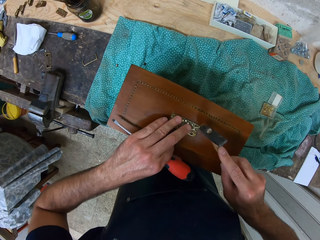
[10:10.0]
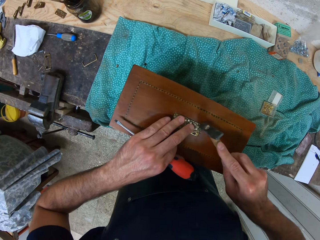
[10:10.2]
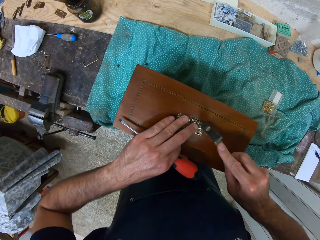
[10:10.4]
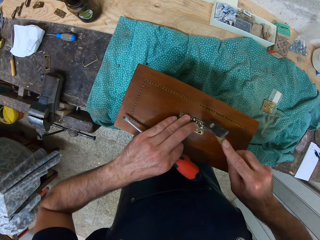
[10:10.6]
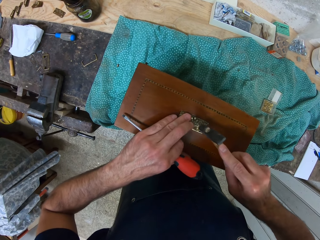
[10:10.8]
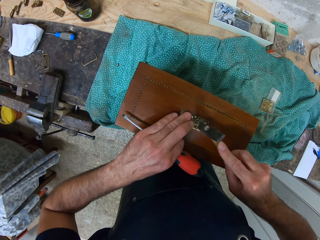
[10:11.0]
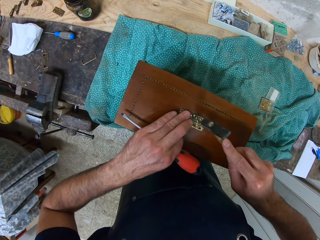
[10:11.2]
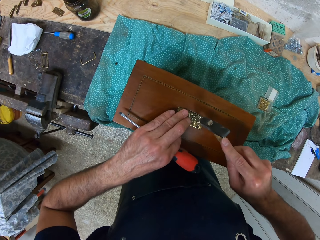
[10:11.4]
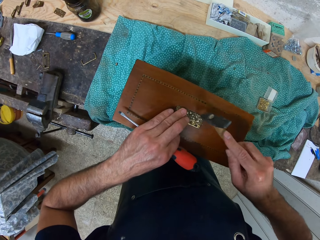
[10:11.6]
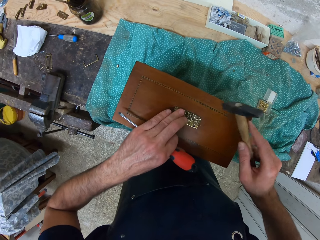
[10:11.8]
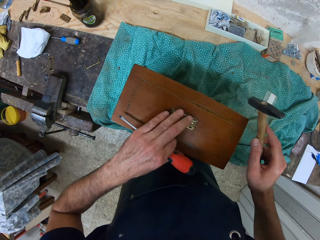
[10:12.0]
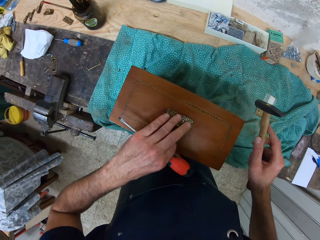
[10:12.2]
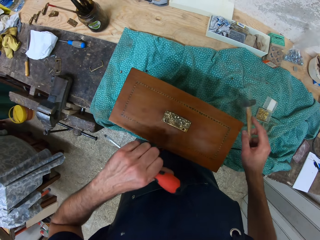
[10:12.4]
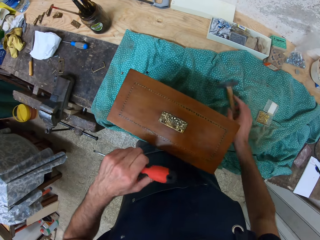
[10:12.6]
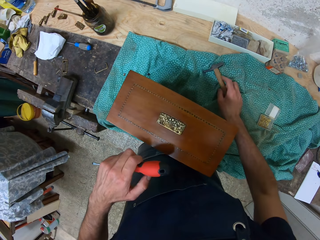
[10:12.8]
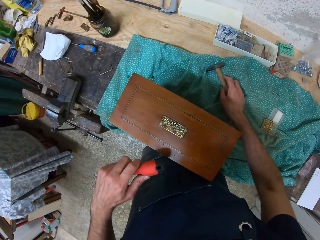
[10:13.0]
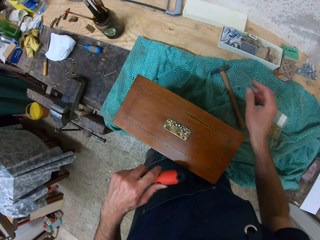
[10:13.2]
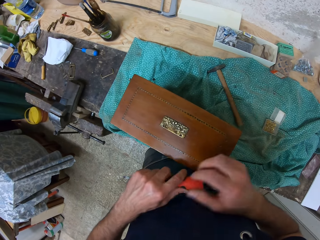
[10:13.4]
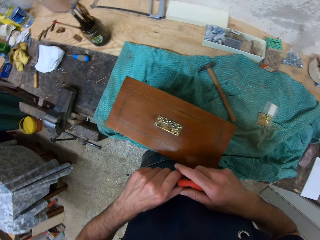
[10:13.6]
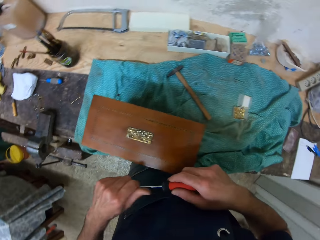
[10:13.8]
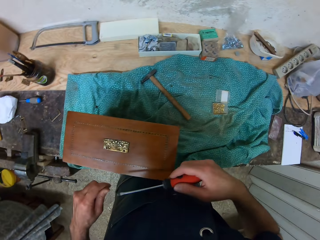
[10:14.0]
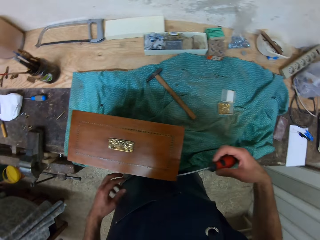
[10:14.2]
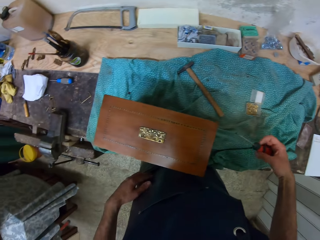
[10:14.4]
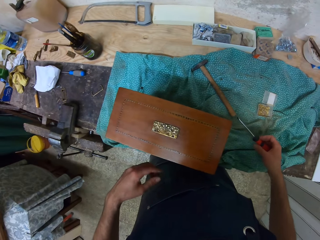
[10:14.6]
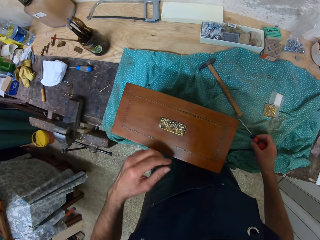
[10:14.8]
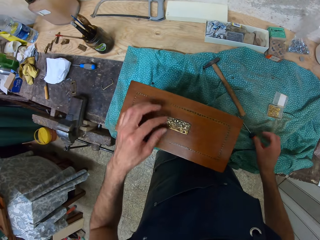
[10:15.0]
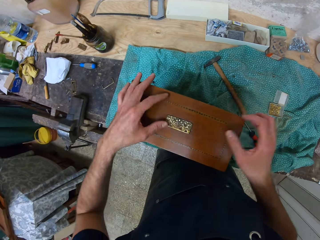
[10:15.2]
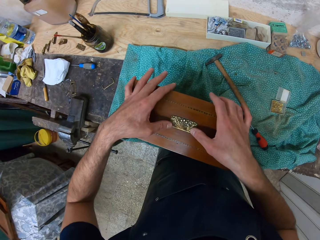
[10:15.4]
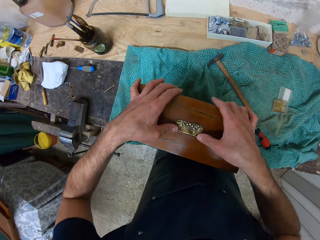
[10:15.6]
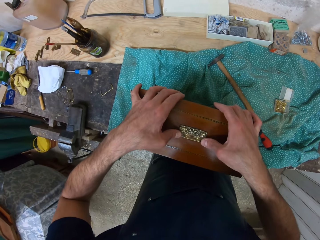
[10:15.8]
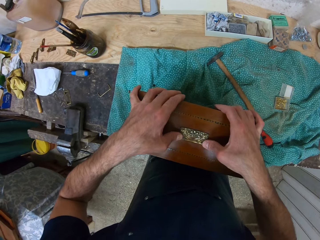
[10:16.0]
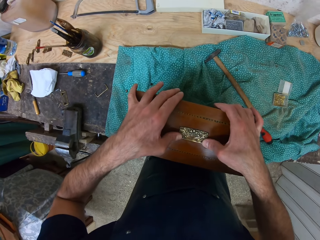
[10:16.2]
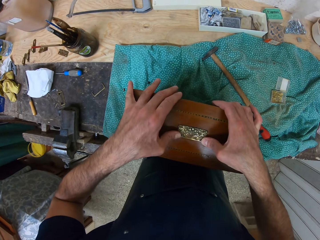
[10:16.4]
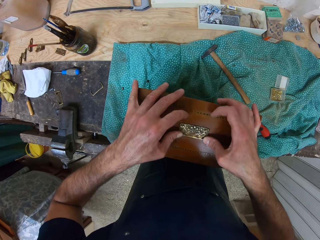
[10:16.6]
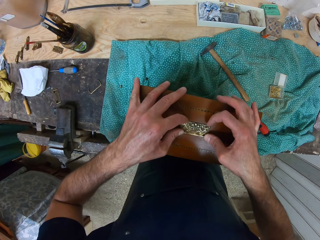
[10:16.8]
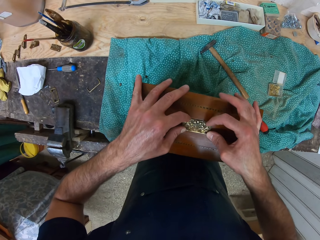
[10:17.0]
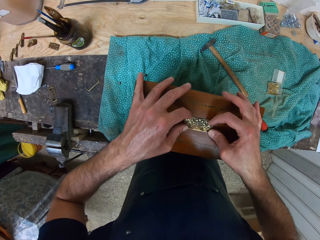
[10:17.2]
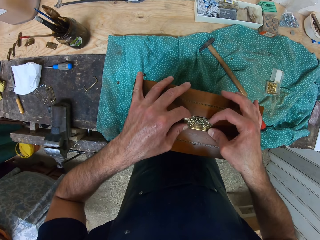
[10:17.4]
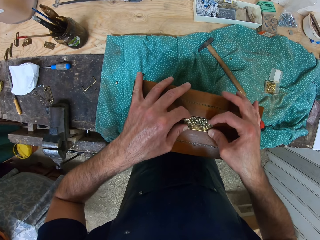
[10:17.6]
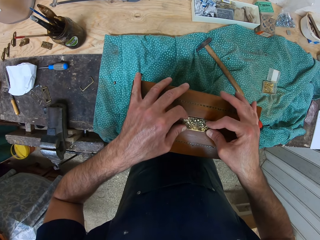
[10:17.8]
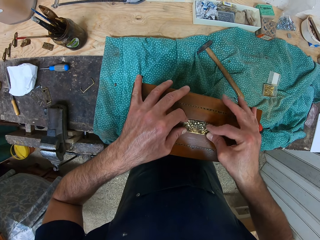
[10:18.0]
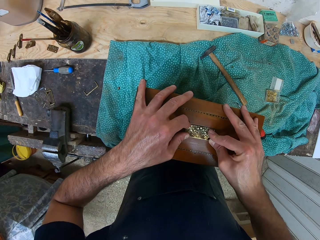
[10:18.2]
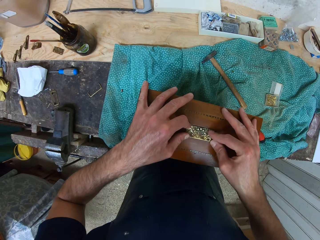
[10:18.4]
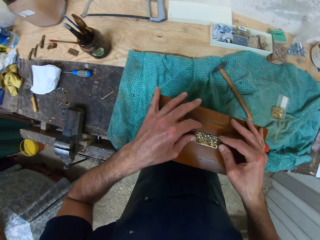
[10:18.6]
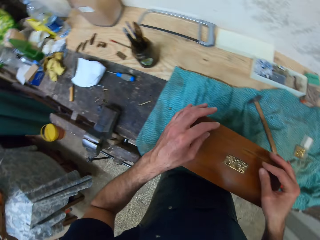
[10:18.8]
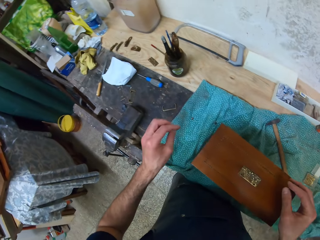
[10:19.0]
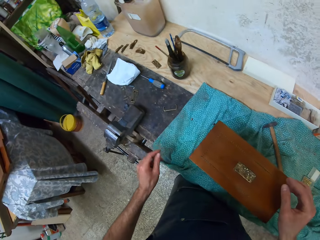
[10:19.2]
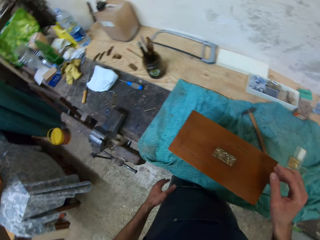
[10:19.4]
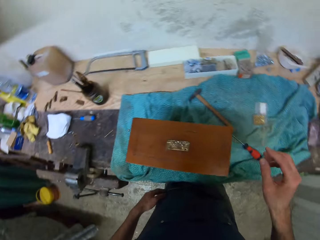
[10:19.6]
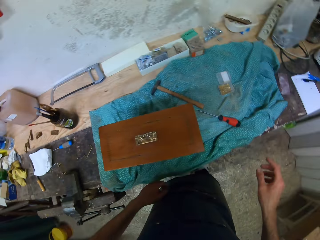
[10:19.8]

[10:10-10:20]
The camera wearer drops the hammer in his right hand on the table. He passes the screwdriver to his right hand. He drops the screwdriver in his right hand on the table. He works on the metal with both hands. He touches the hinge with his hand.

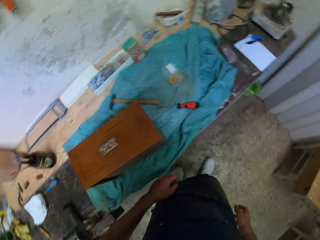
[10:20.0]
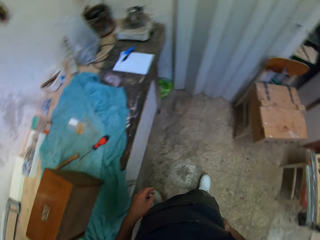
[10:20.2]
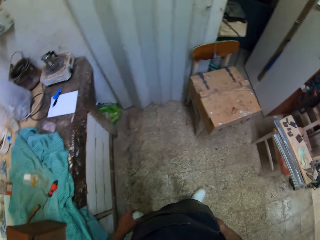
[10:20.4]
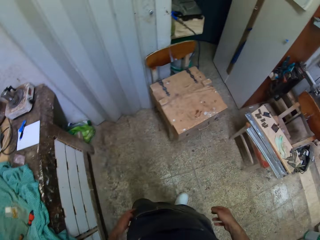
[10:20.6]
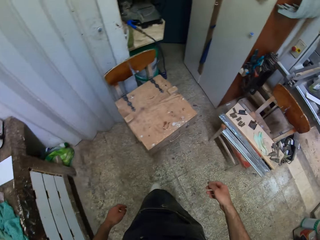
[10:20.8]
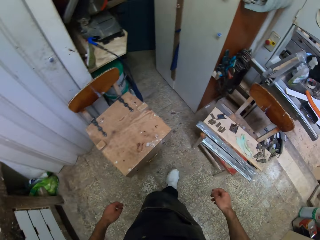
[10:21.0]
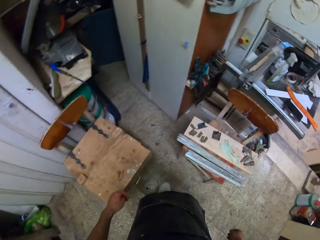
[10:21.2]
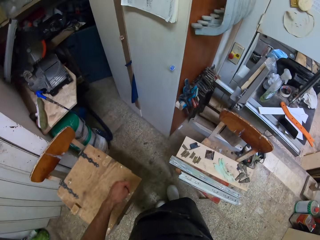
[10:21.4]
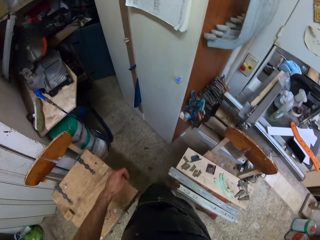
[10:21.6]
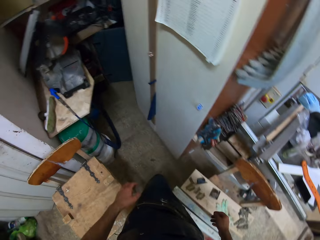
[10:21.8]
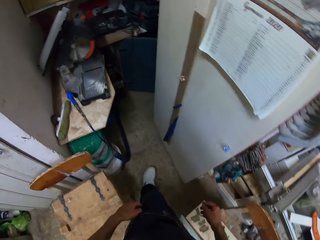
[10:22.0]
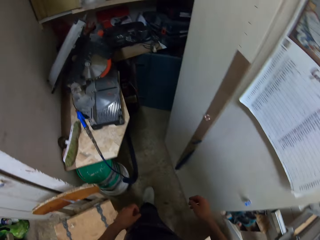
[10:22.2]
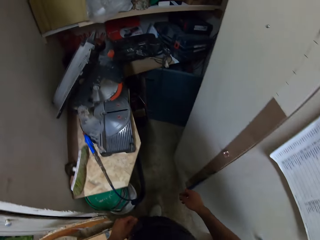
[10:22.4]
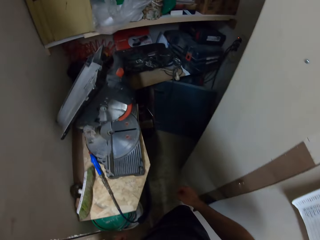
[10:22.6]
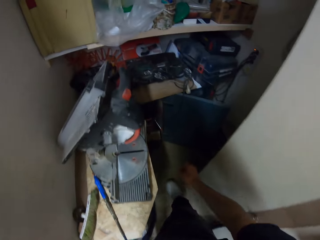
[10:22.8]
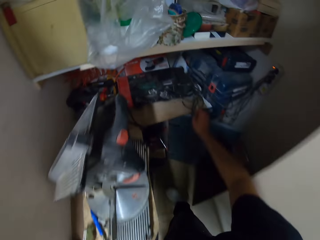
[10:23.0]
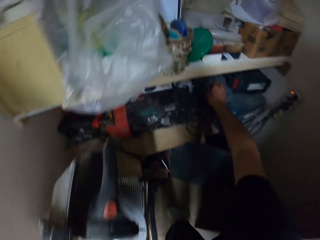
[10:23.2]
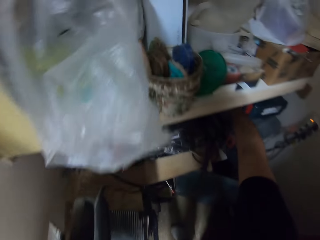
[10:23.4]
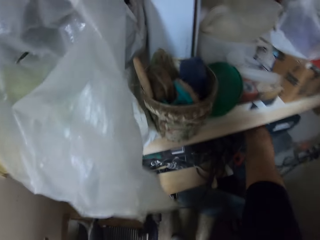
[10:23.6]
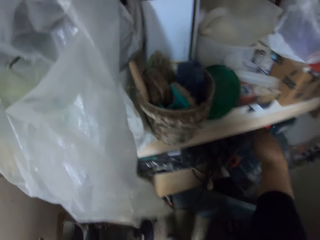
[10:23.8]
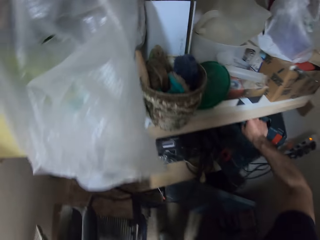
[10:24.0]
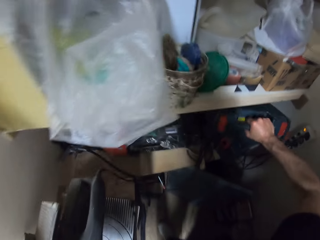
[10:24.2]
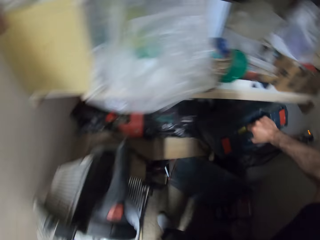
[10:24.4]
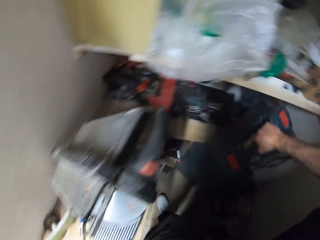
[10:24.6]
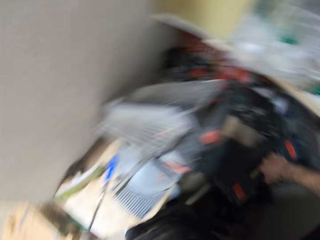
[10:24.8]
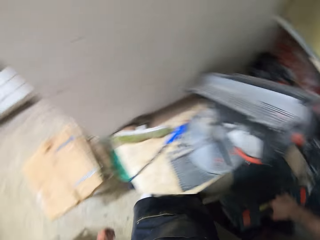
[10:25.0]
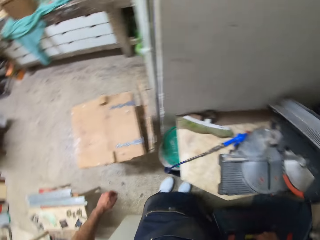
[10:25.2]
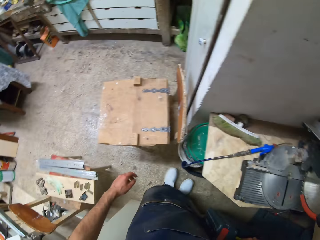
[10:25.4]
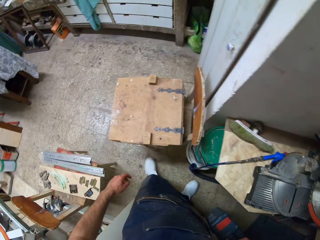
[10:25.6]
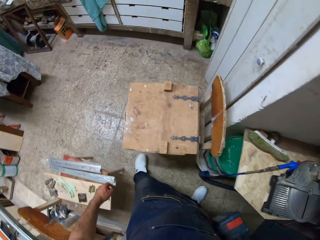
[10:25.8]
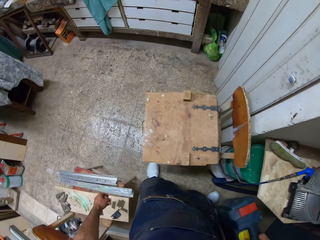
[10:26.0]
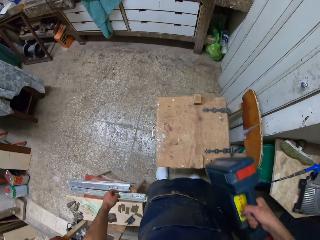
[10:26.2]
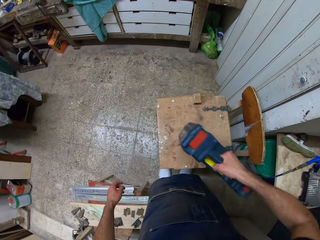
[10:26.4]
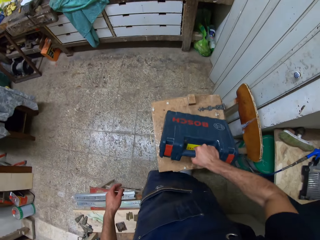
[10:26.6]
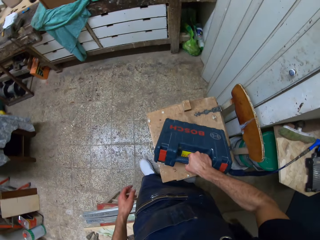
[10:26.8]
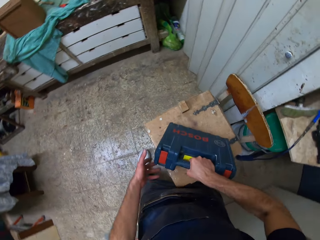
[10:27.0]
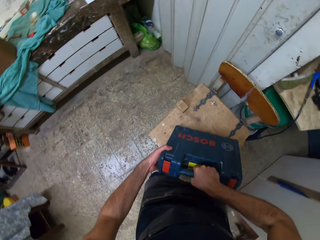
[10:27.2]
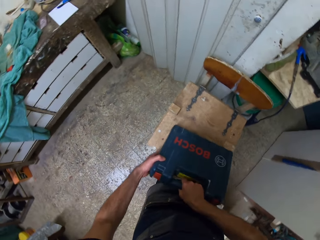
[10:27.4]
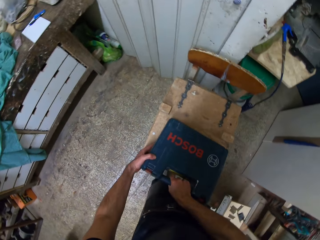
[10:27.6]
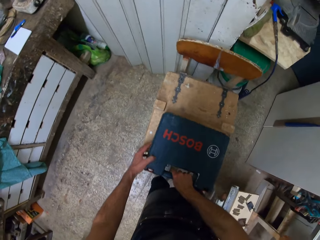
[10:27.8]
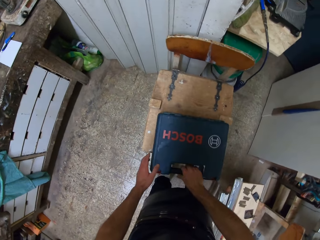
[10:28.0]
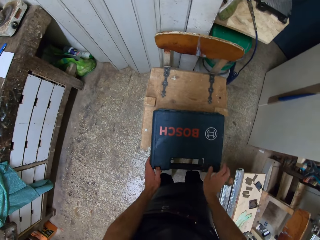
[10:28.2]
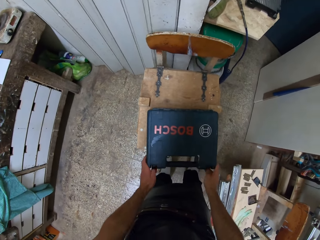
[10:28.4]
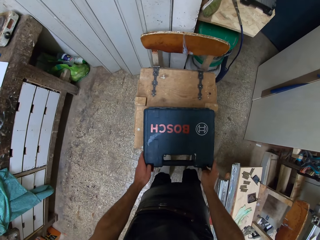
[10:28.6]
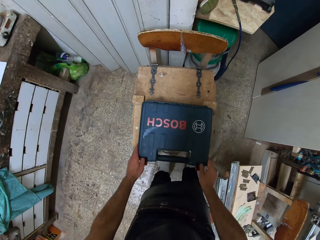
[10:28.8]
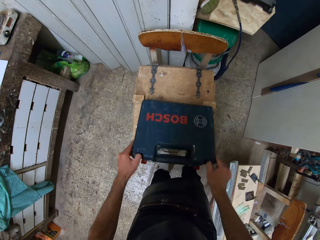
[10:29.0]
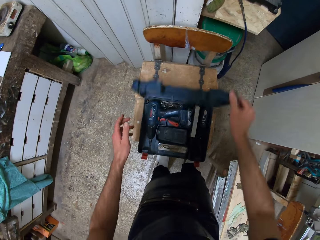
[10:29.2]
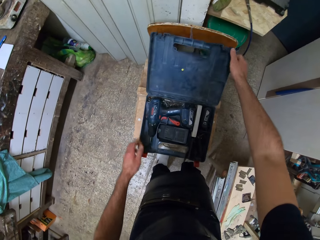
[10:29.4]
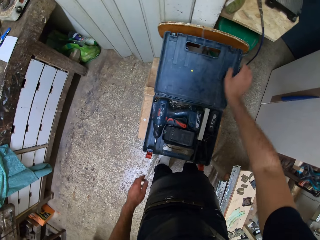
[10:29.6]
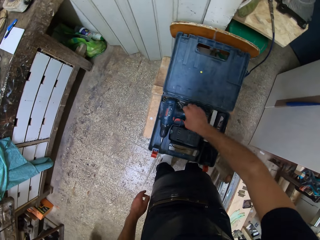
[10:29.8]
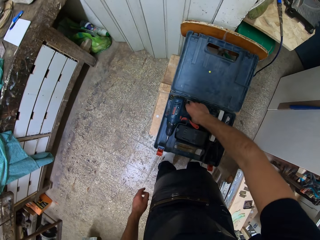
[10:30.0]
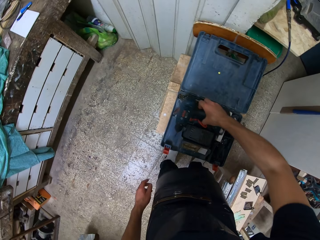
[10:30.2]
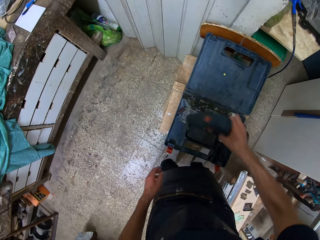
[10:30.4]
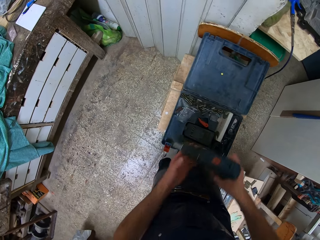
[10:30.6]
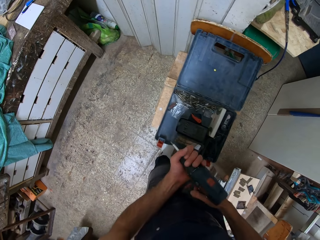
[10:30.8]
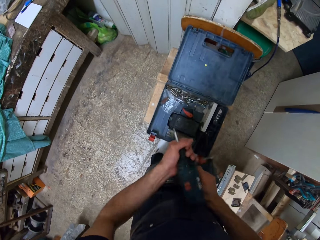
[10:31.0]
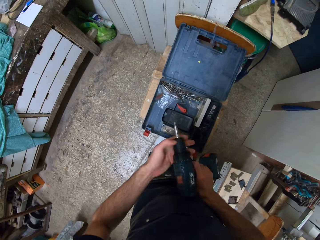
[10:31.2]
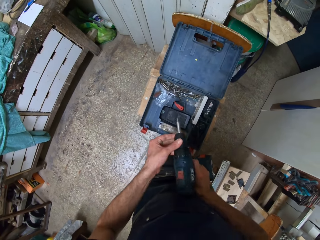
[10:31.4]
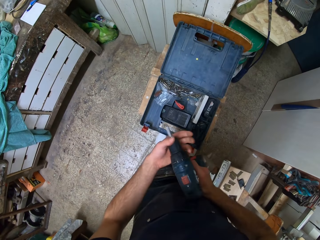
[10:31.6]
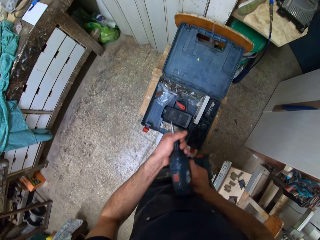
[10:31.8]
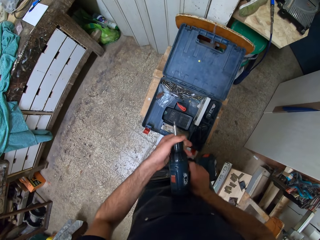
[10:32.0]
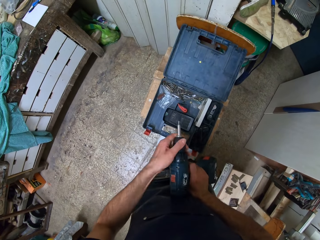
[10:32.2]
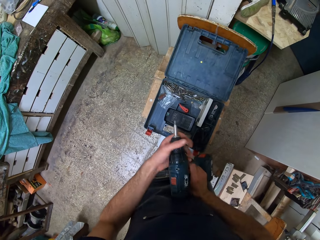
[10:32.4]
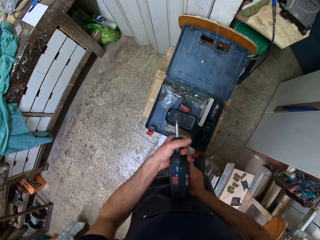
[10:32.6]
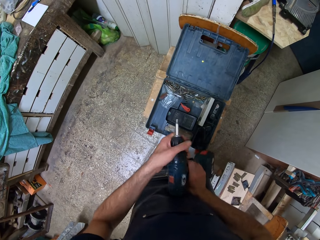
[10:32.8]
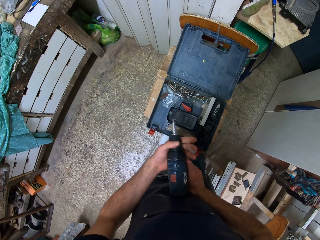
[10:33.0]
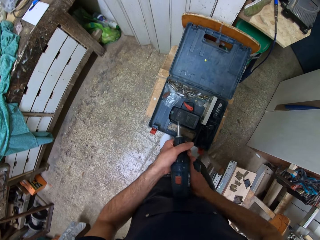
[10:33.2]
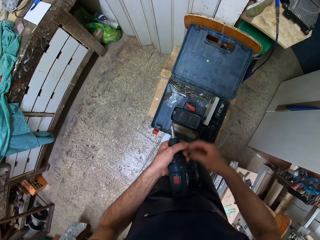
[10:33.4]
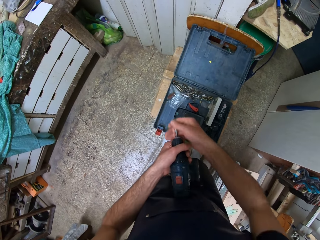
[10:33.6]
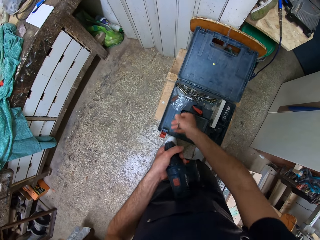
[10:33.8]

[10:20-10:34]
The camera wearer walks away from the work table. He walks towards the shelf. He picks out a tool box from the shelf with his right hand. He walks towards a chair. He places the tool box on the chair. He opens the tool box. He picks out a drilling machine from the tool box. He removes a drill bit from the drilling machine. He loosens the drill bit.
